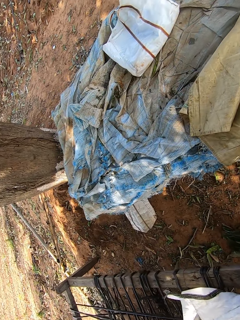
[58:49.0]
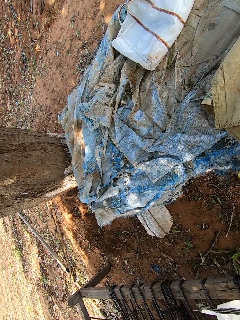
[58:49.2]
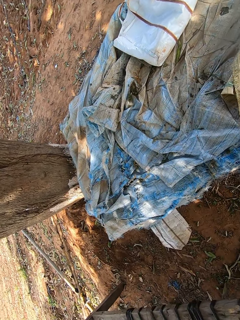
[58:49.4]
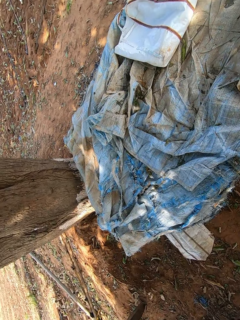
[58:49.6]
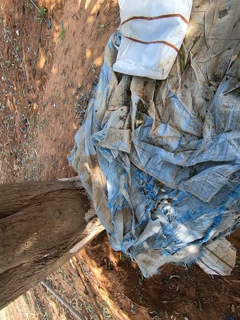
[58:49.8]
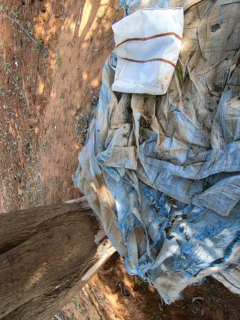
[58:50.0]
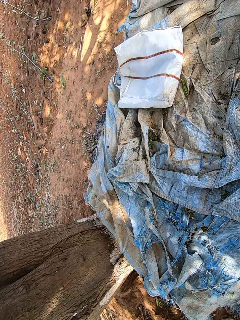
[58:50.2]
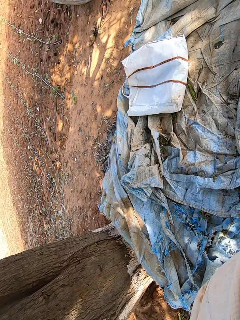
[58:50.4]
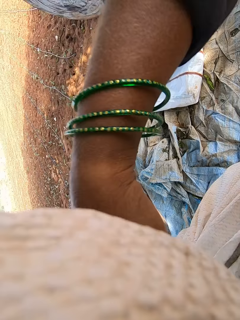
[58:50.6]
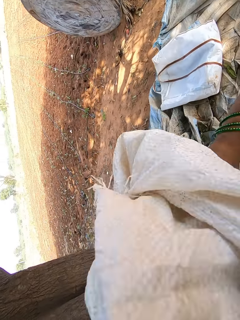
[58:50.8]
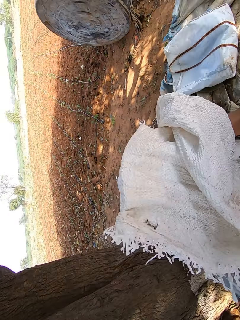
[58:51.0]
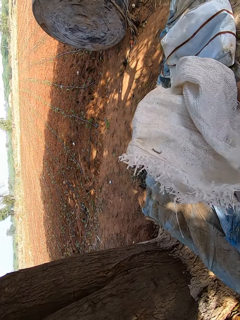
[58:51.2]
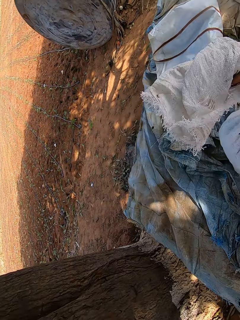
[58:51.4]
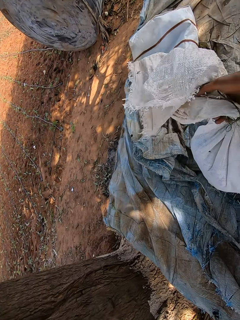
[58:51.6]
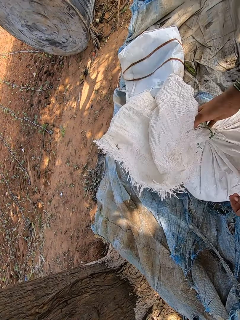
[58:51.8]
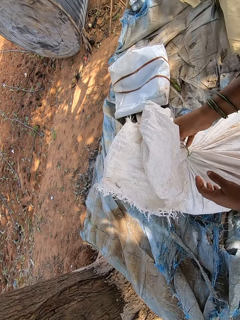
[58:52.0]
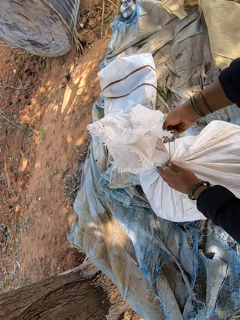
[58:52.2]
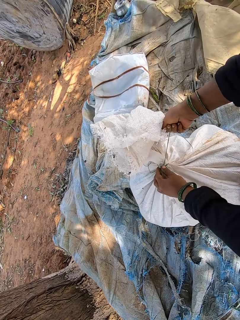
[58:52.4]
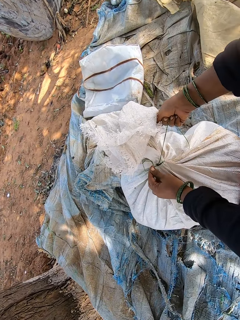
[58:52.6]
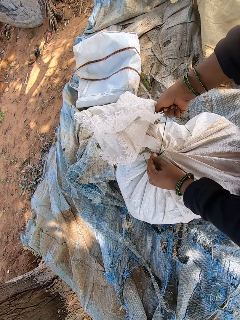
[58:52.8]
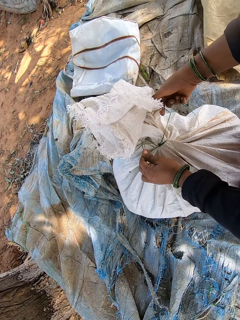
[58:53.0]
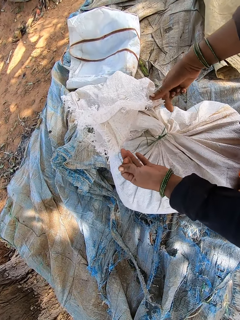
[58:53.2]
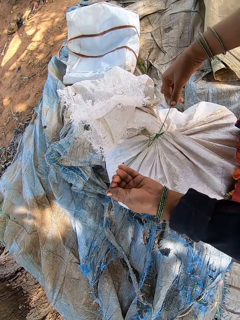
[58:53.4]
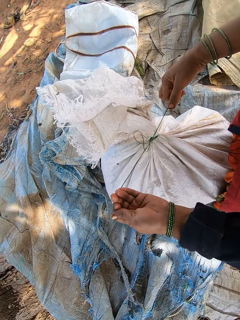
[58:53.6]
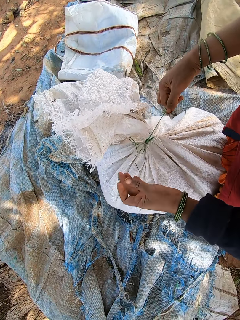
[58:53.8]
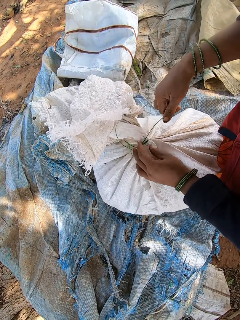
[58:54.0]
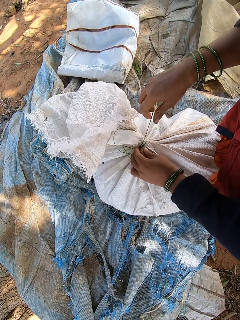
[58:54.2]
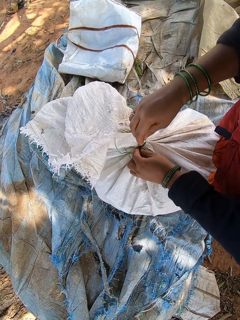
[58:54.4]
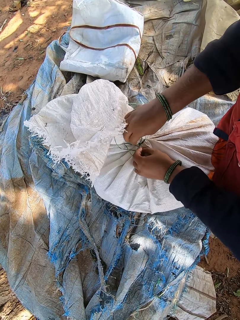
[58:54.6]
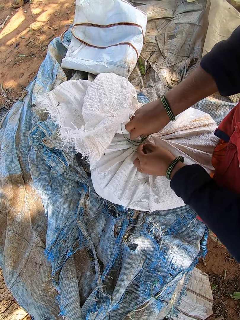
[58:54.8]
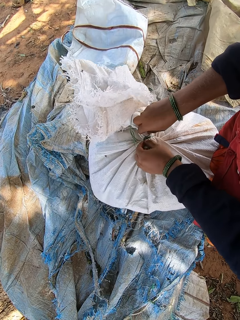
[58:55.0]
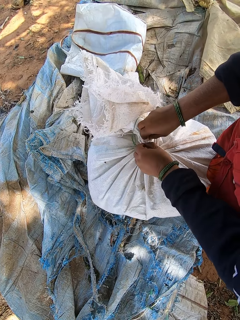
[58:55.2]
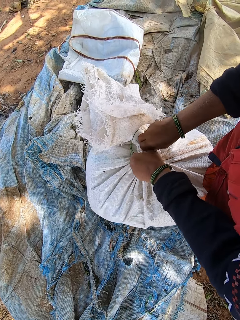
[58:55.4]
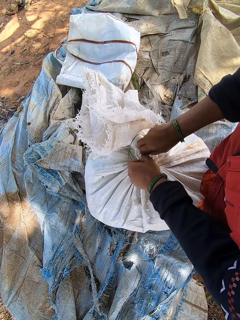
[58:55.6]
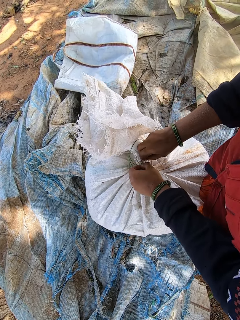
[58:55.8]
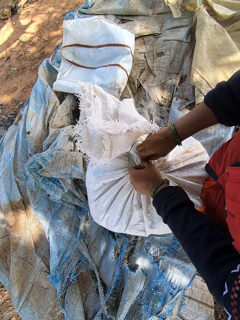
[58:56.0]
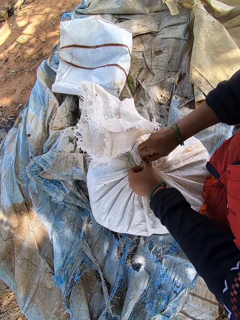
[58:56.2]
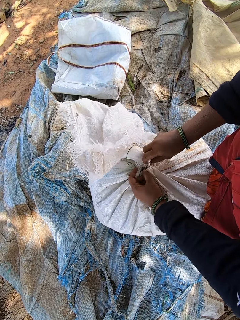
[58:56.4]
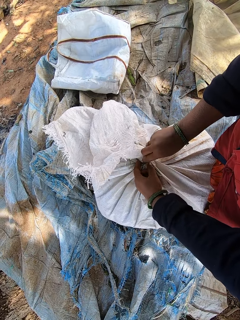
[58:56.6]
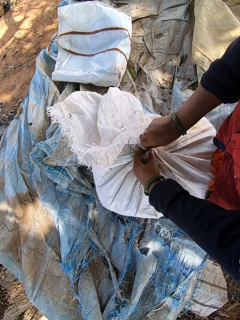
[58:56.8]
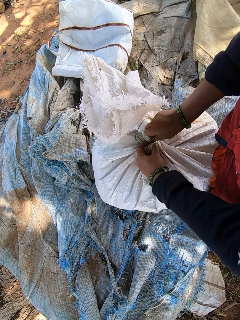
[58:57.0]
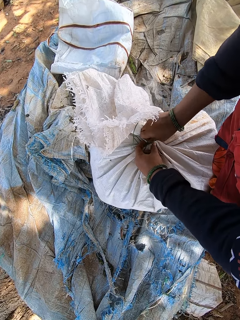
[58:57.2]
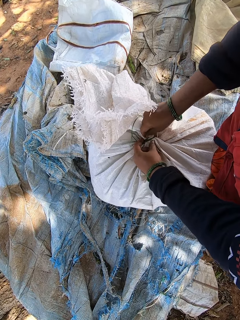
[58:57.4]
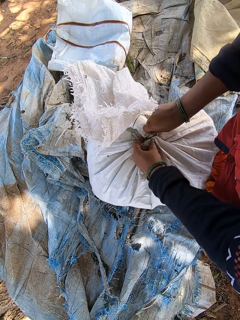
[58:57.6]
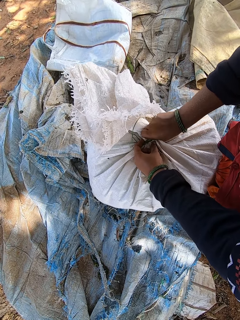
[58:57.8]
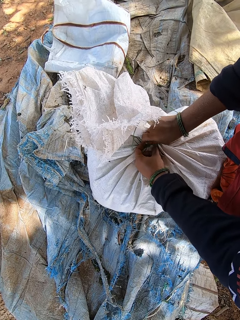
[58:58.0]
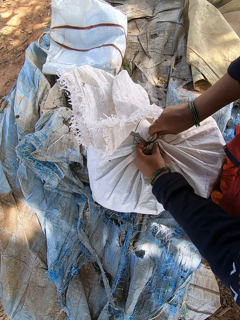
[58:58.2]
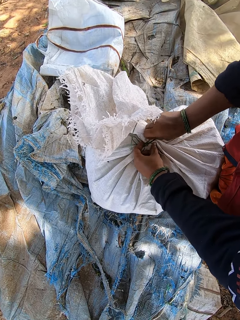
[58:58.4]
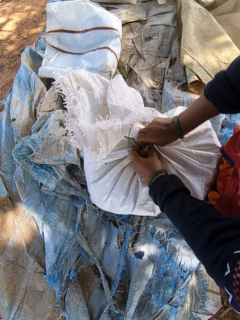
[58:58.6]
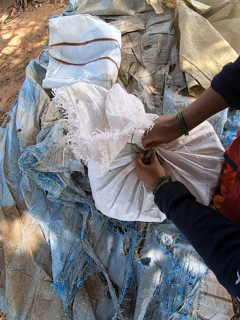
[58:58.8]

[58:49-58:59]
The camera wearer drops a bag from her head with her hands. She drops the bag on a table with her right hand. She unties the bag with her hands.

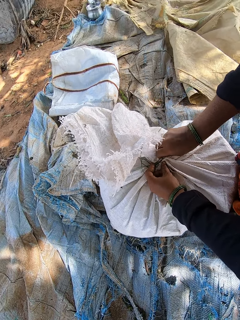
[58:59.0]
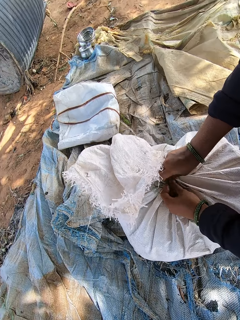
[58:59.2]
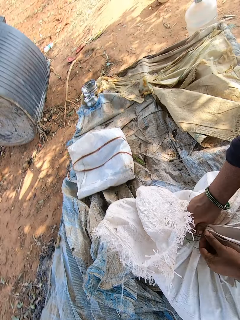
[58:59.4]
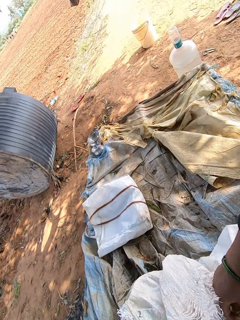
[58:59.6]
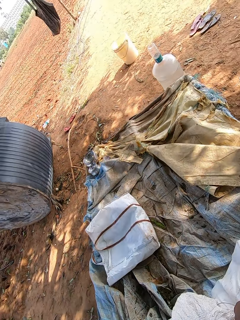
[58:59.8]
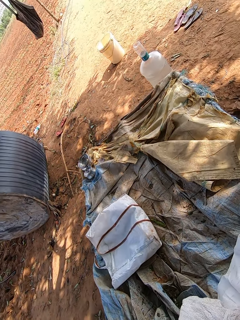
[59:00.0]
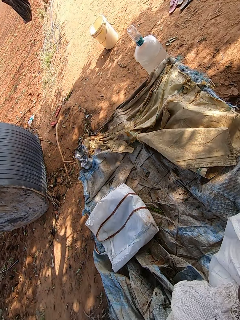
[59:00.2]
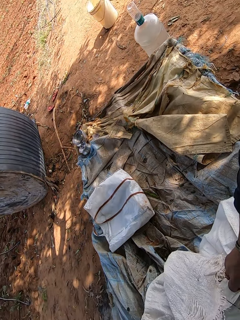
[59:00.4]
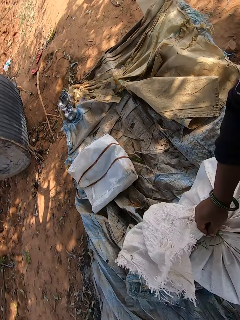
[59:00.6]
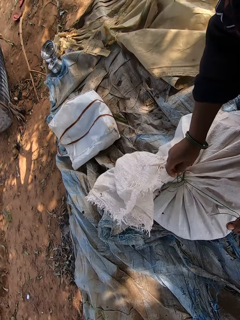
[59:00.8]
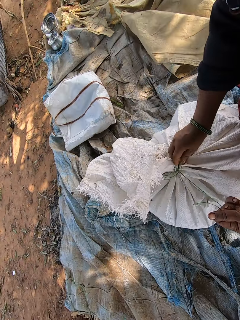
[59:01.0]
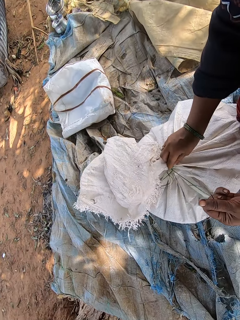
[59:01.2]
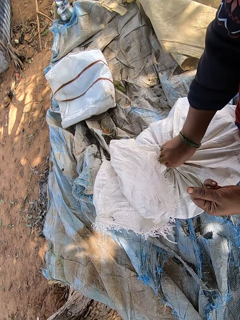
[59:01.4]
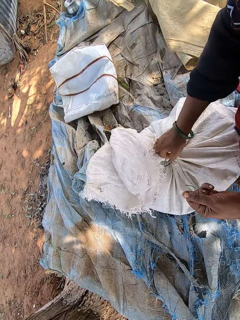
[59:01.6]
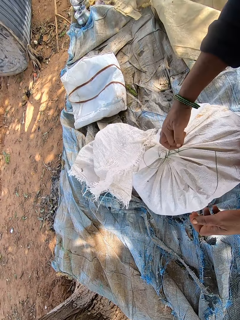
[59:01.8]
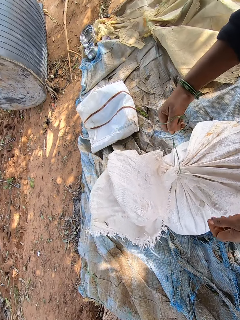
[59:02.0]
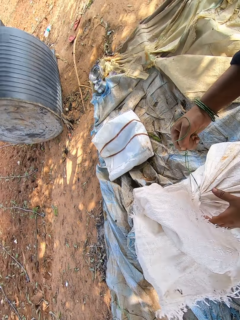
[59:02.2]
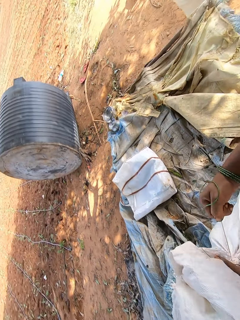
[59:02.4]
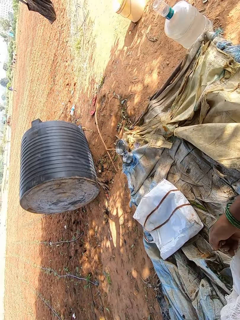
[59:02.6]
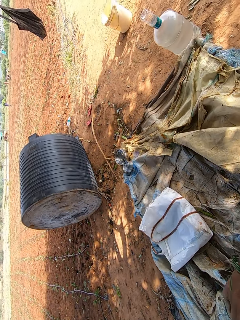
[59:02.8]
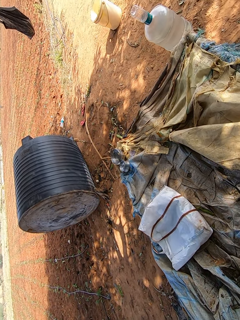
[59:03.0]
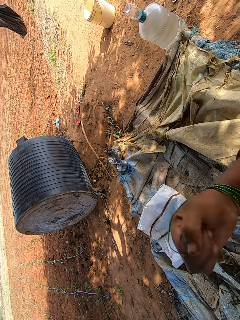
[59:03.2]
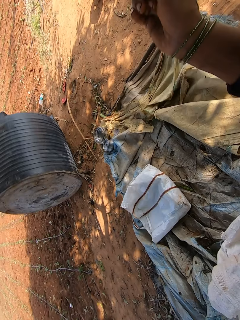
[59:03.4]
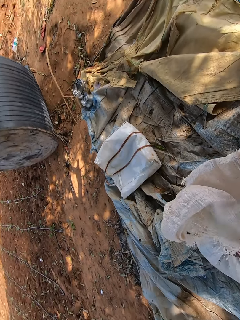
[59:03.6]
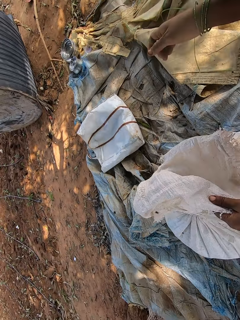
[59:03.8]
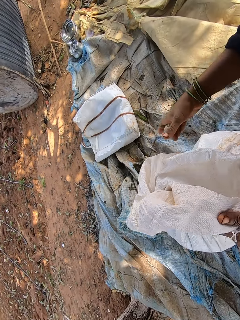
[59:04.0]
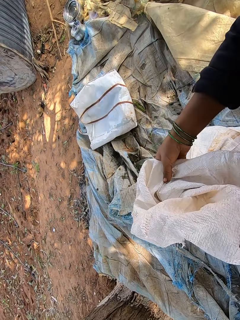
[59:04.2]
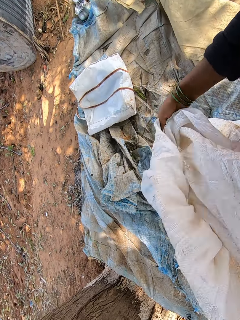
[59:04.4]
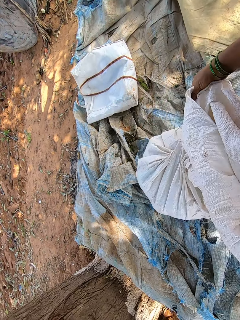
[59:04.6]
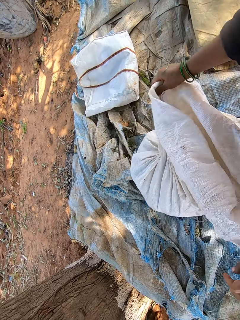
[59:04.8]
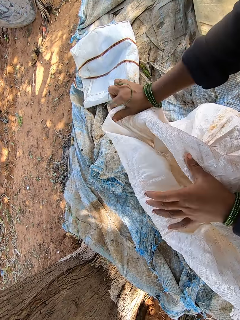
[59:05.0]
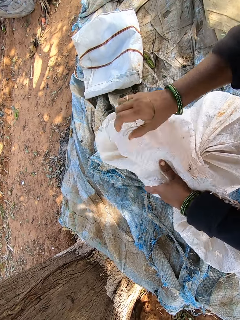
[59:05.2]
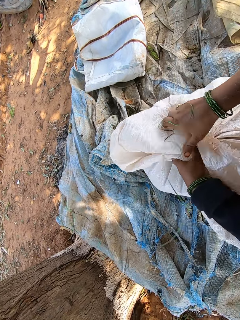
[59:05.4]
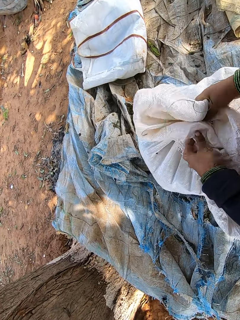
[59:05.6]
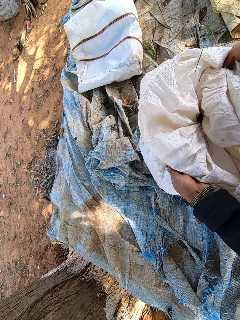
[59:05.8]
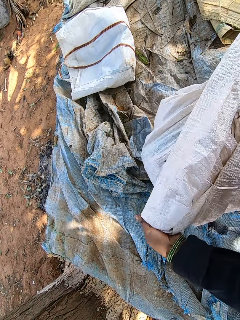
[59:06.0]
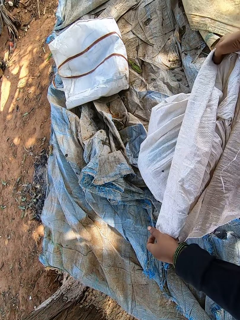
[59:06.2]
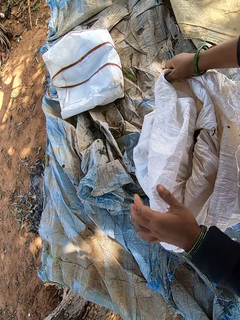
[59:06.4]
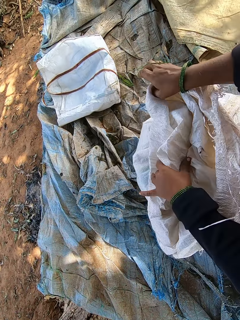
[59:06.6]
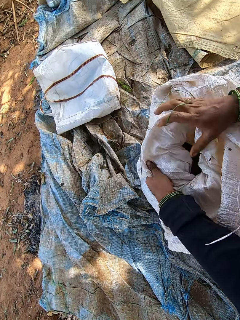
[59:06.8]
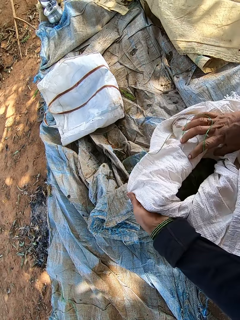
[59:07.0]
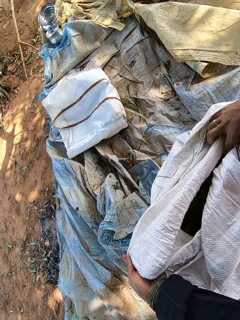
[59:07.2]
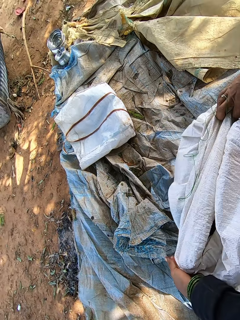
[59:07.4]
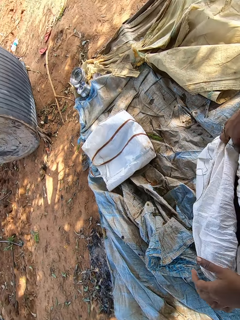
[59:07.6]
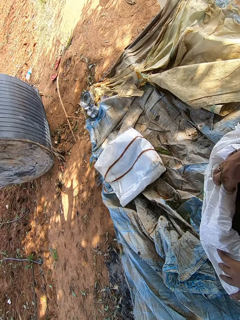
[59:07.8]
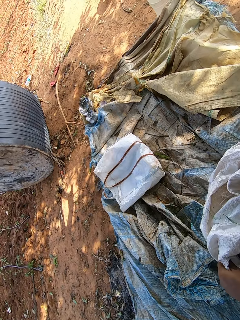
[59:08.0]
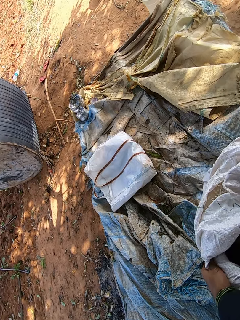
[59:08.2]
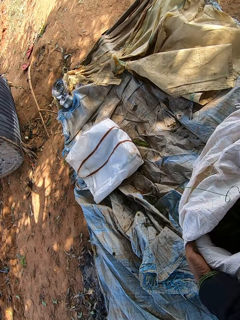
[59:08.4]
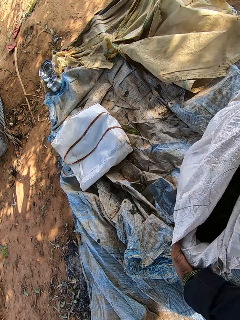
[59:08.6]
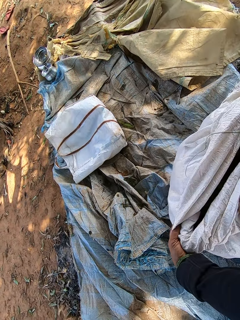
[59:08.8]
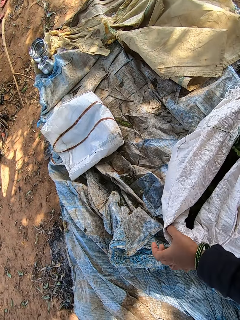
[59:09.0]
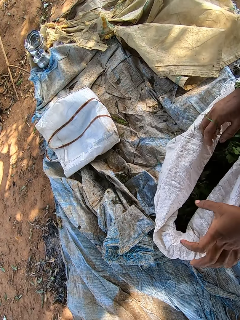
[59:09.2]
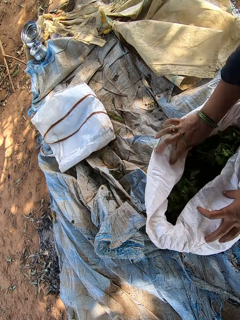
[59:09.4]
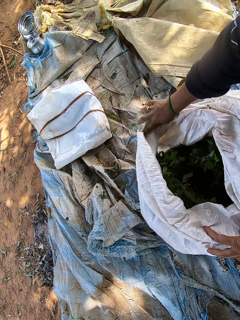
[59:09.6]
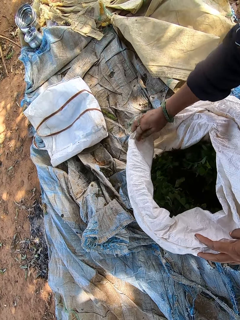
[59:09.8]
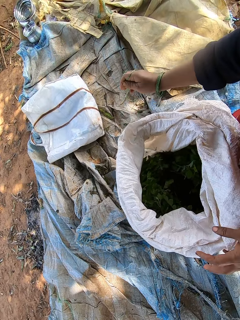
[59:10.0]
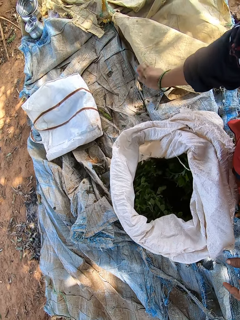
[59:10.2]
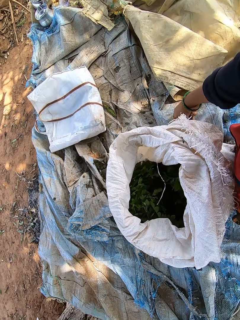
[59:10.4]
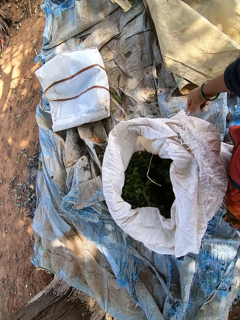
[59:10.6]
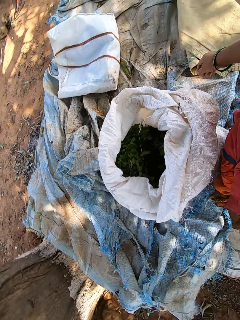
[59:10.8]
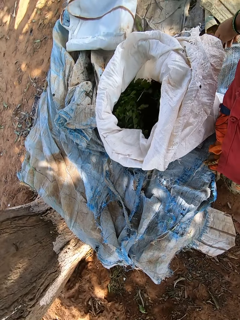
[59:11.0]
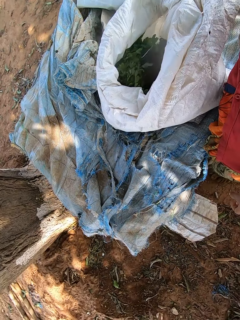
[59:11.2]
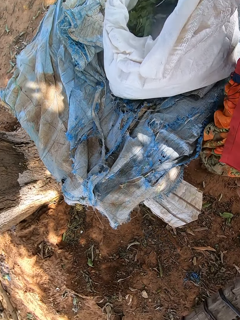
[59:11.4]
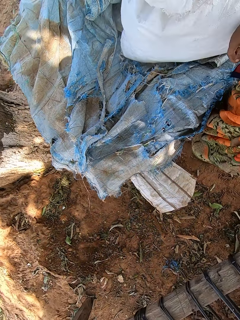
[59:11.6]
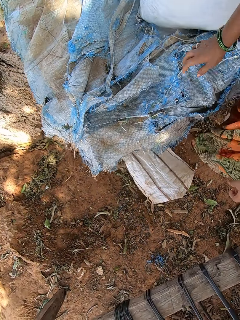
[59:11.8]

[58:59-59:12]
The camera wearer converses with a man. She opens the bag with her hands.
